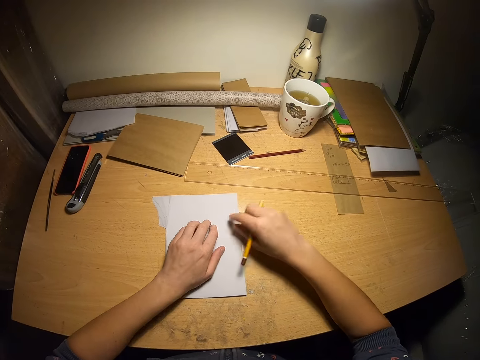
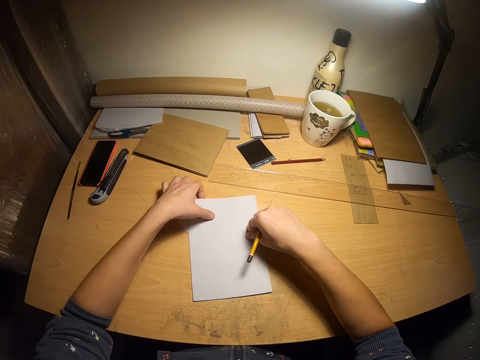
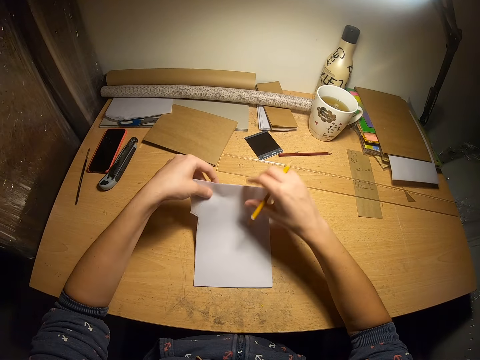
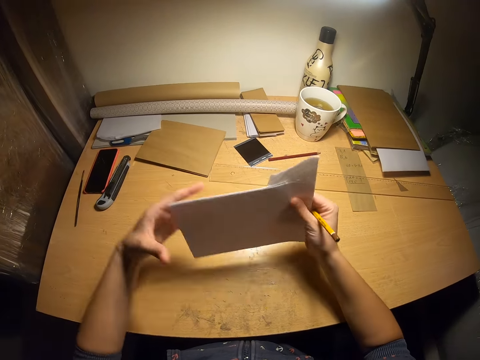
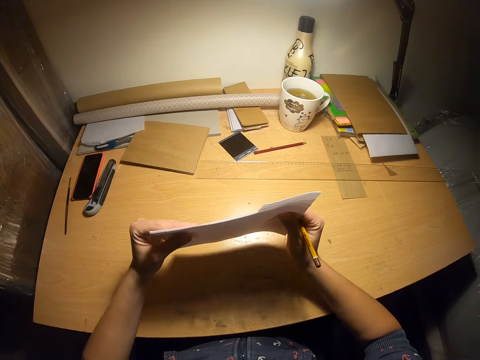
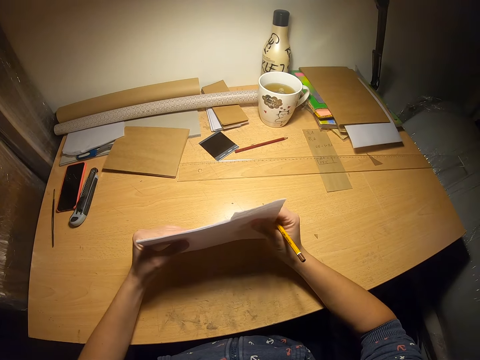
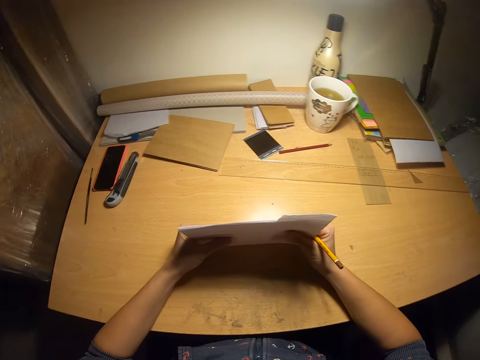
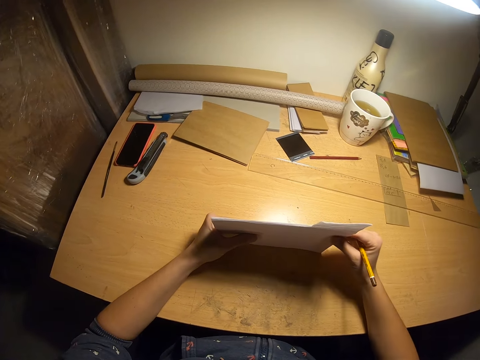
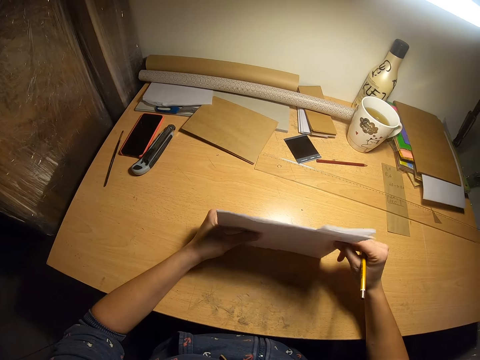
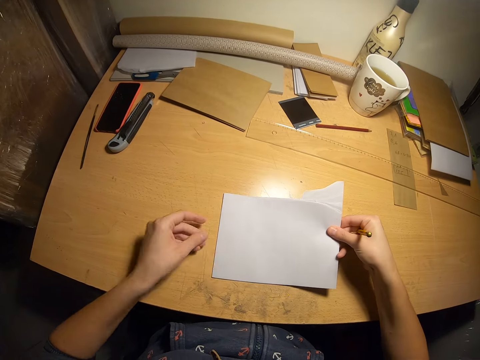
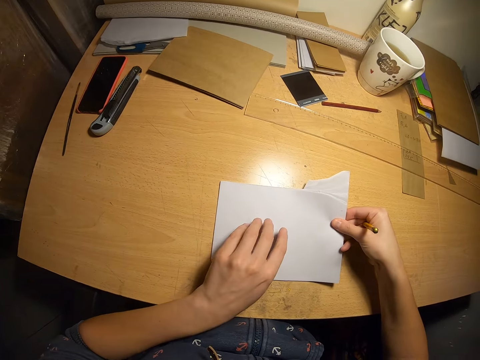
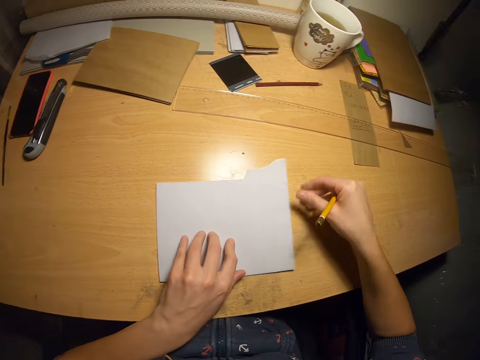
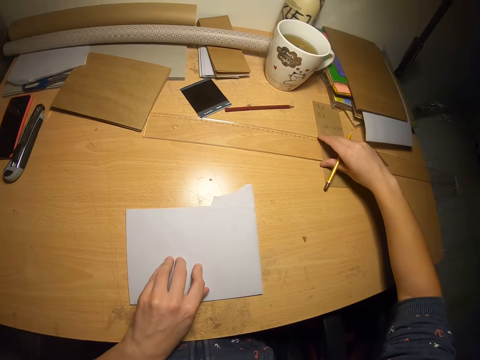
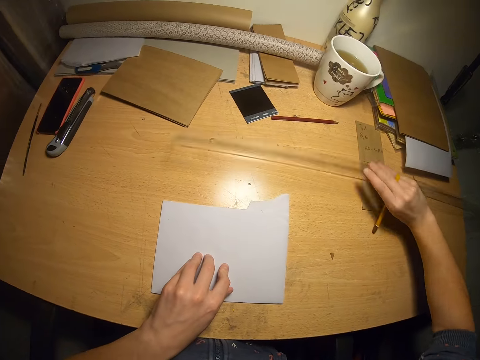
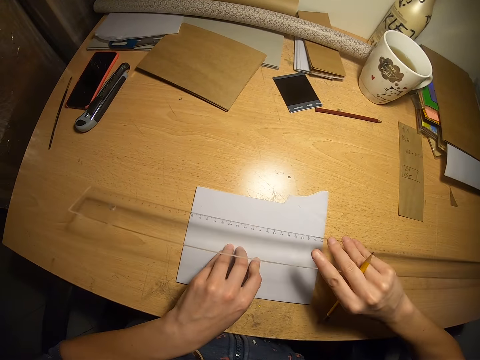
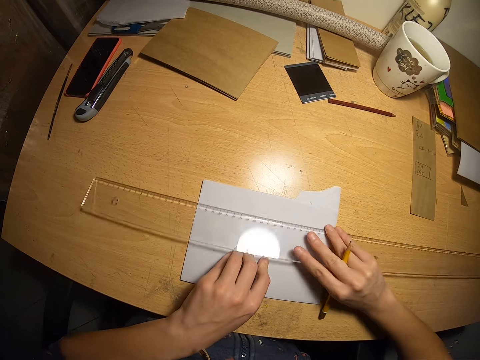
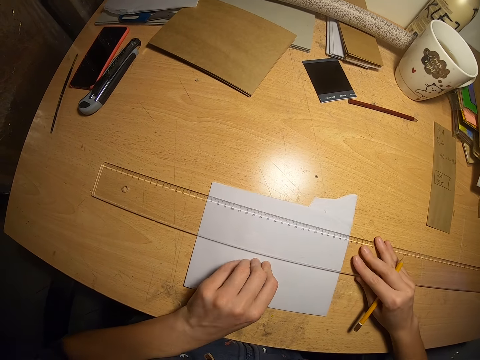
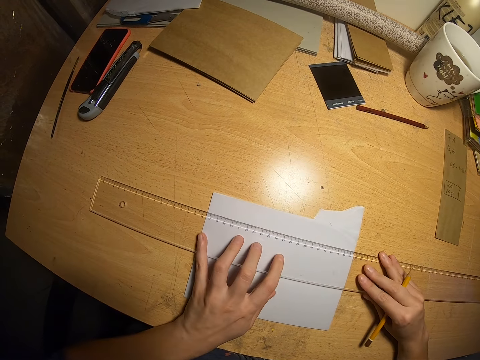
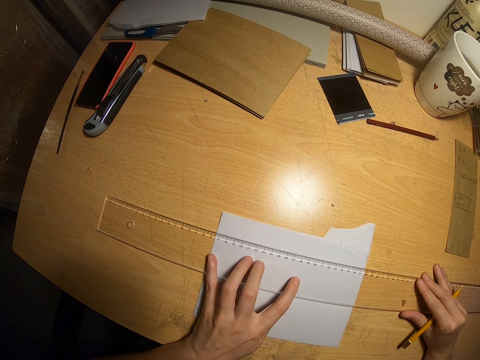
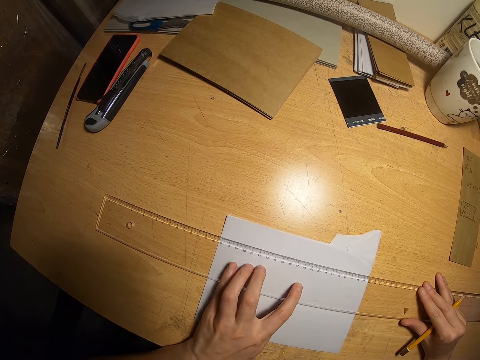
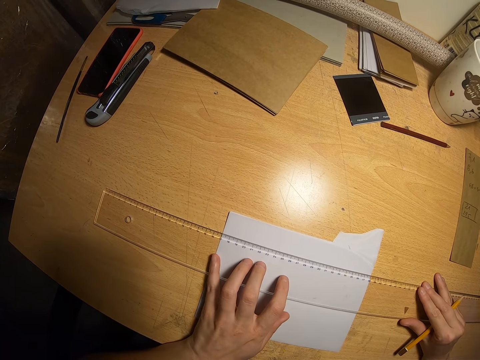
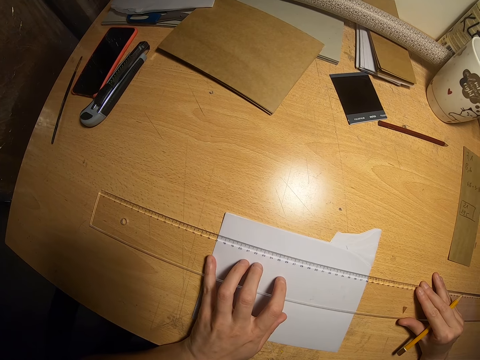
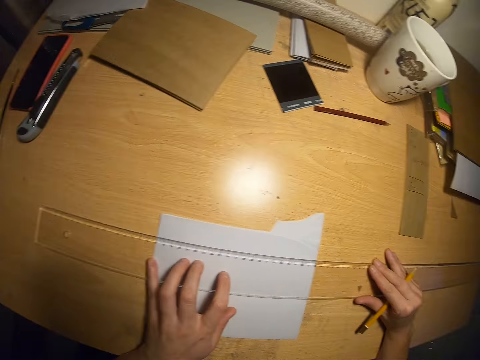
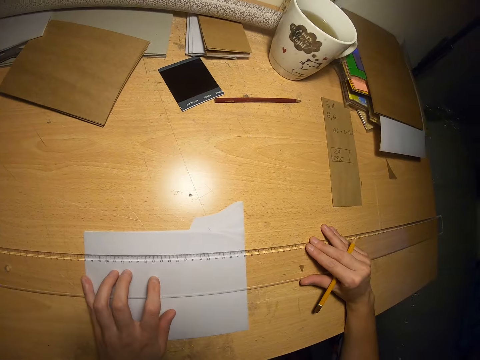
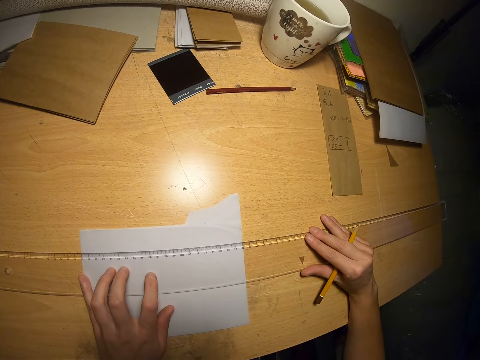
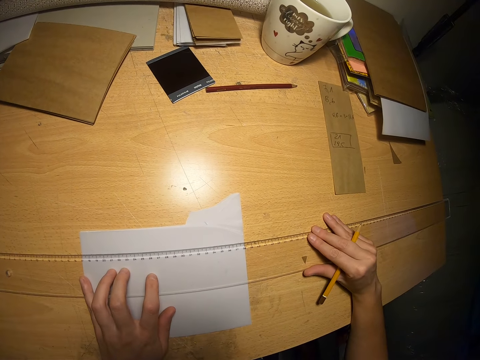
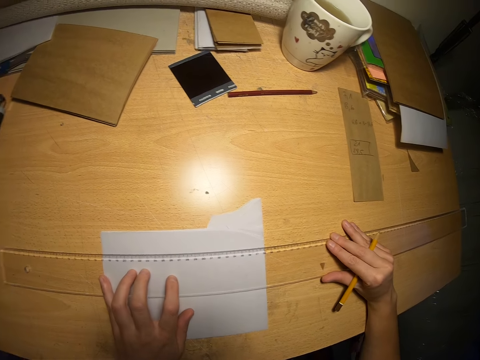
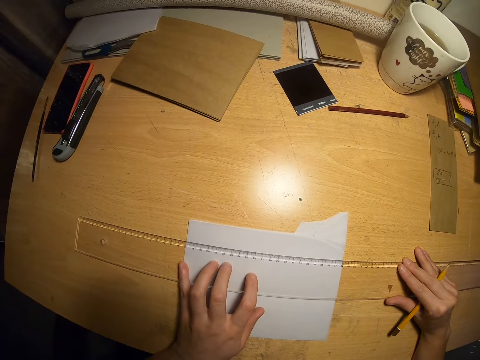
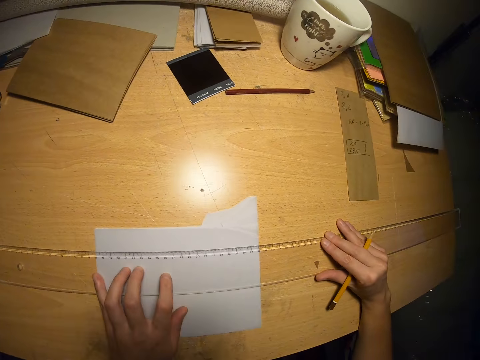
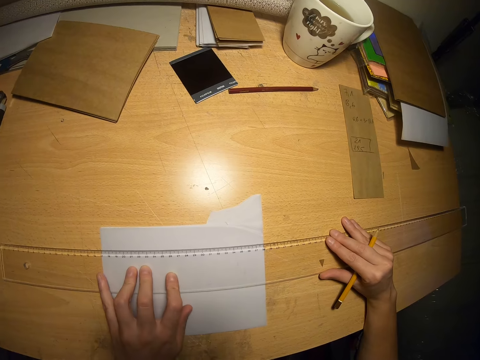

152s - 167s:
The camera wearer pushes the ruler off the papers. They arrange the papers with both hands on the table. They pick up the papers from the table. They drop the papers on the table. They pick up the ruler from the table and drop the ruler on the papers. They measure the papers with the ruler. They look over the papers and the ruler.

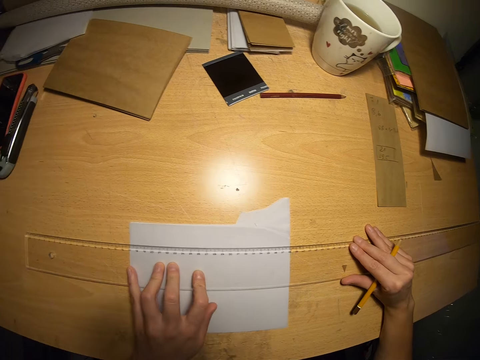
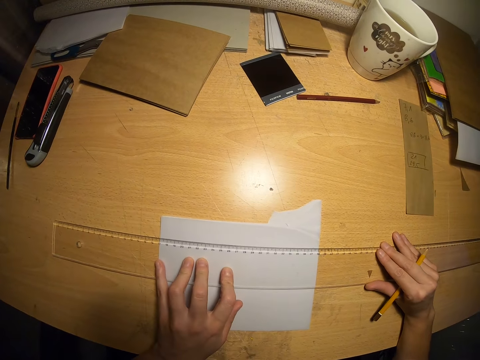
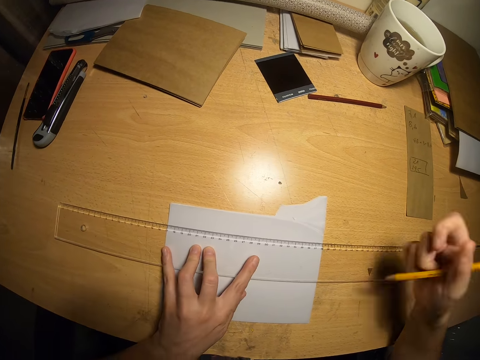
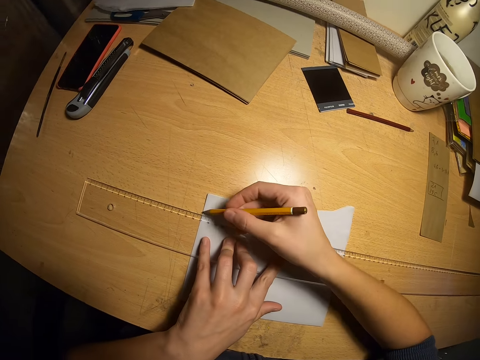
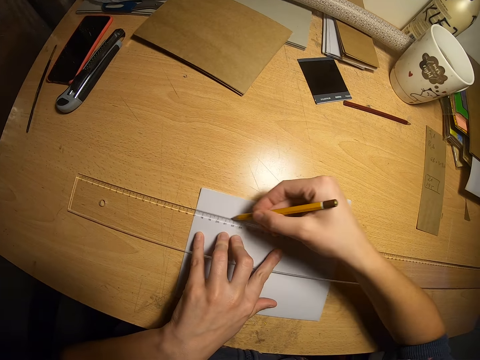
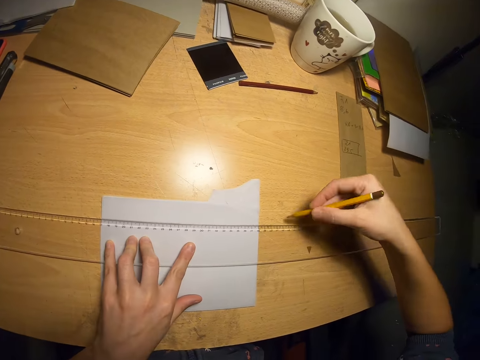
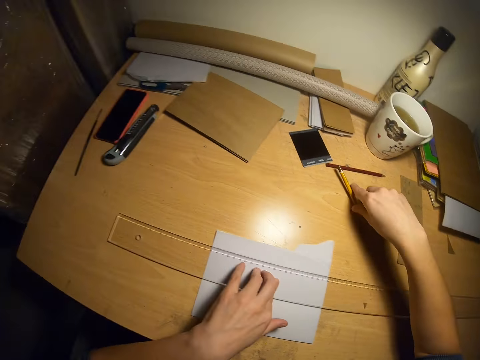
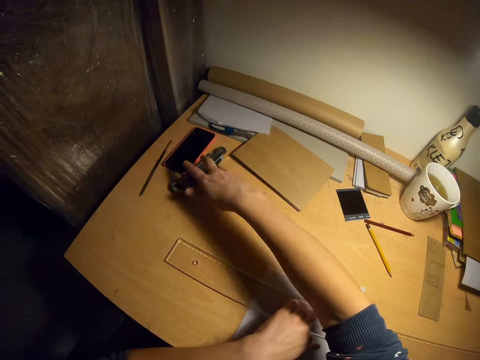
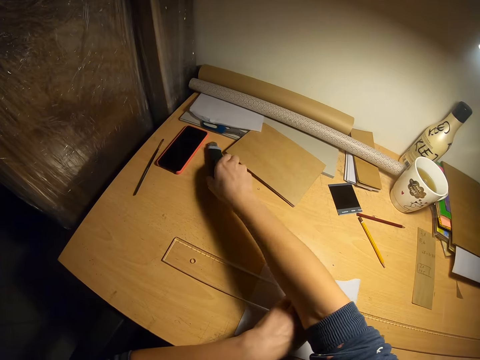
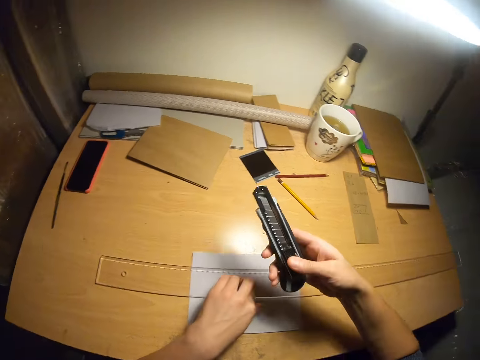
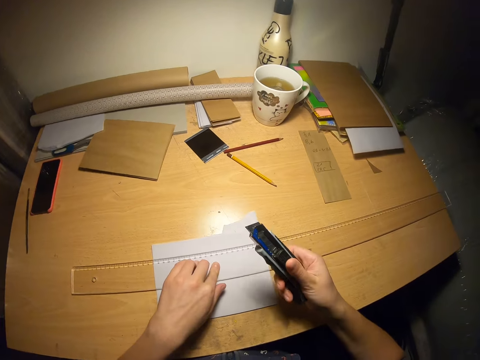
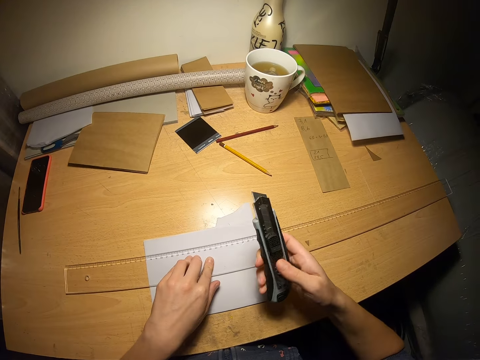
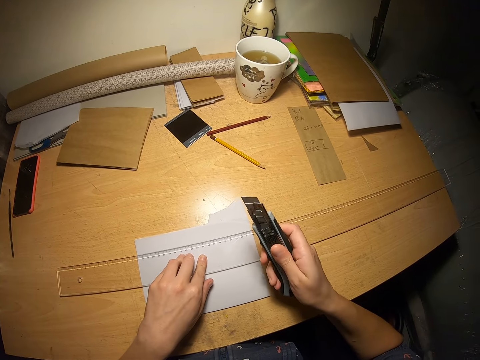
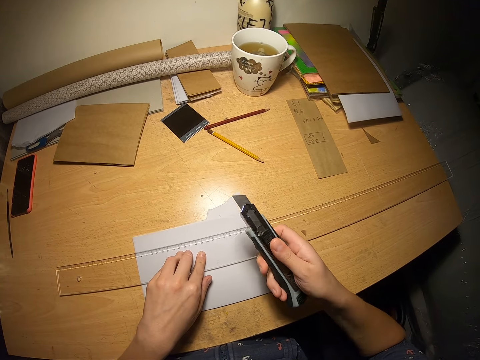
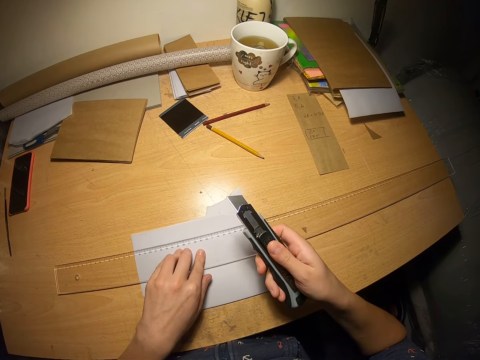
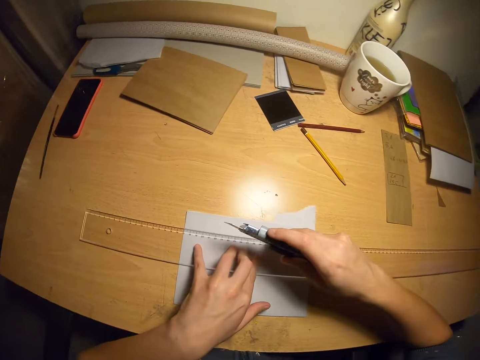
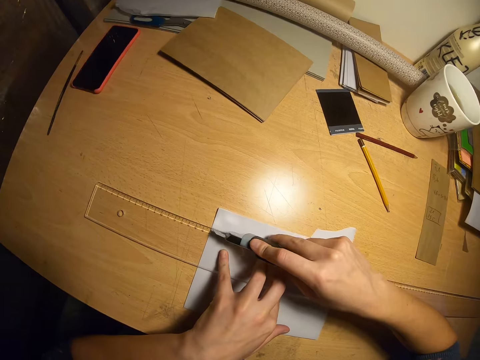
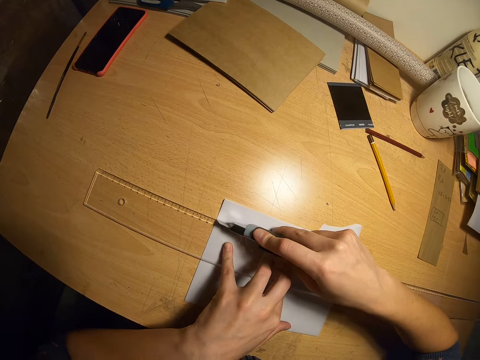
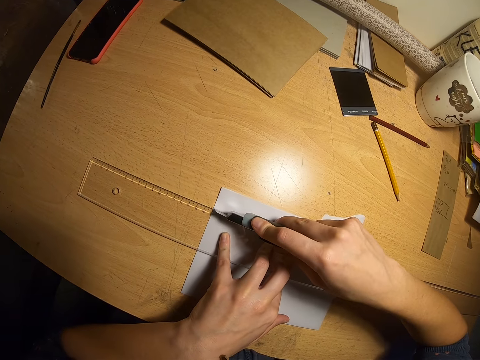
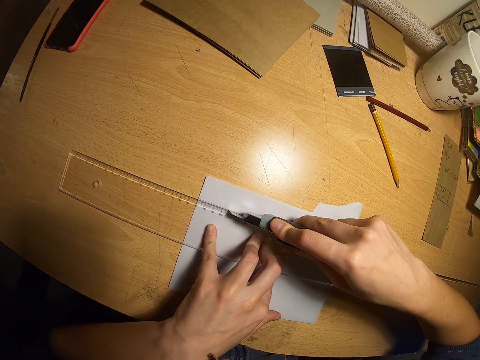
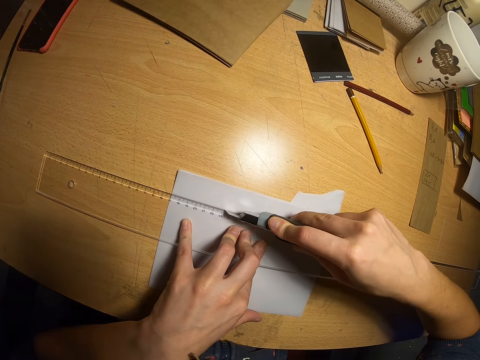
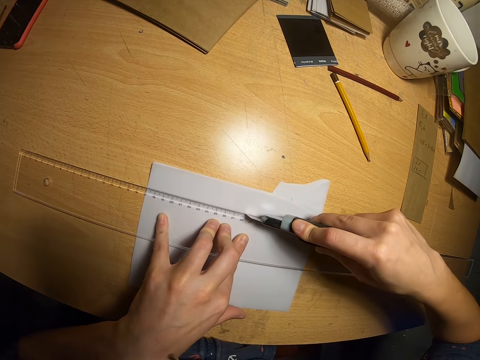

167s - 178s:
The camera wearer makes a marking on the papers with a pencil. They drop the pencil on the table. They pick up a paper cutter from the table. They push the sharp cutting edge out. They cut the papers with the paper cutter.
